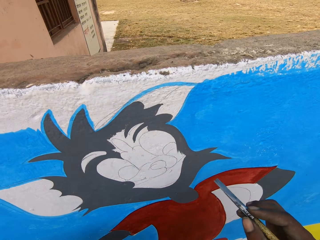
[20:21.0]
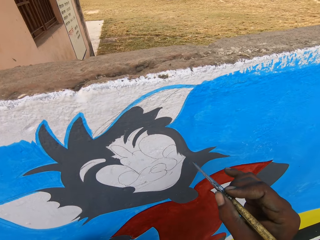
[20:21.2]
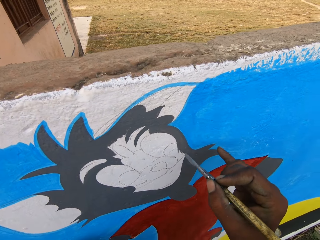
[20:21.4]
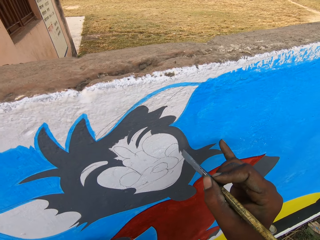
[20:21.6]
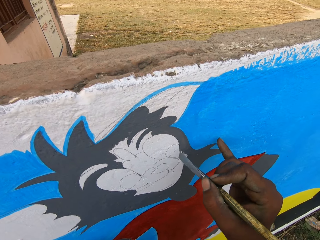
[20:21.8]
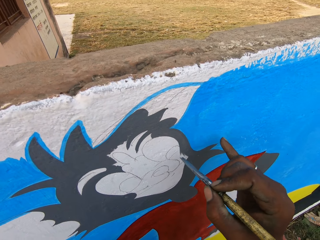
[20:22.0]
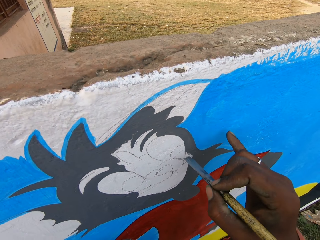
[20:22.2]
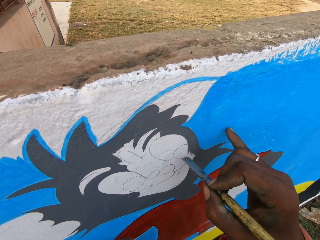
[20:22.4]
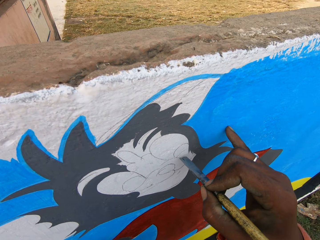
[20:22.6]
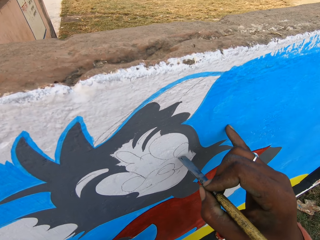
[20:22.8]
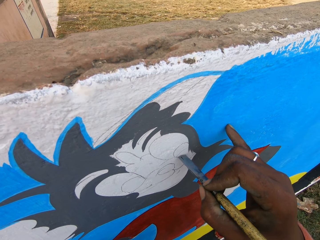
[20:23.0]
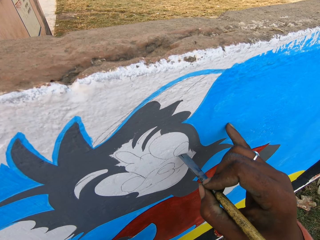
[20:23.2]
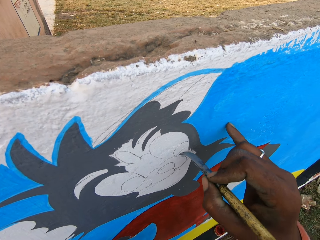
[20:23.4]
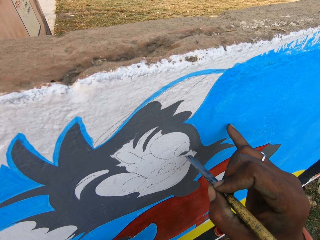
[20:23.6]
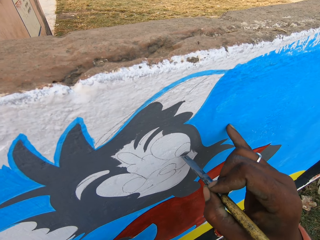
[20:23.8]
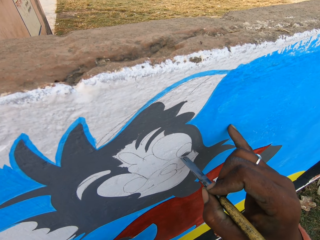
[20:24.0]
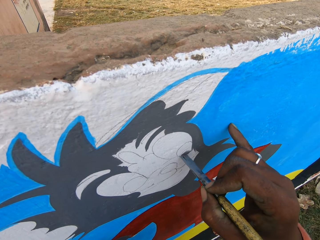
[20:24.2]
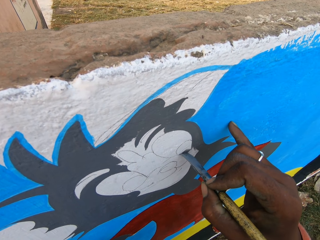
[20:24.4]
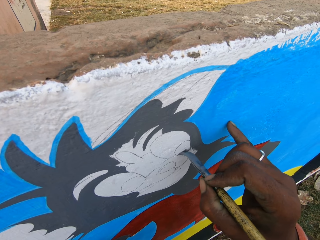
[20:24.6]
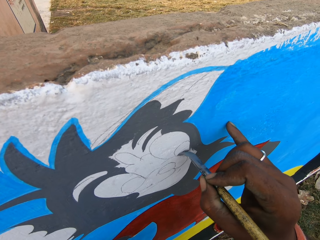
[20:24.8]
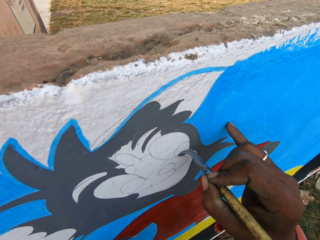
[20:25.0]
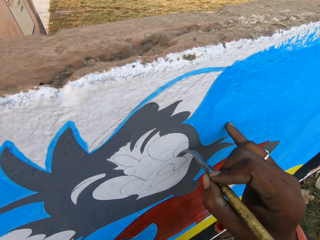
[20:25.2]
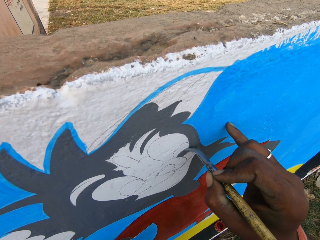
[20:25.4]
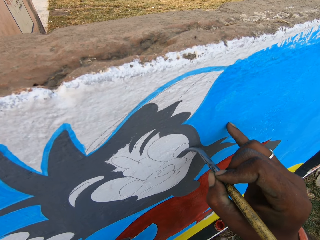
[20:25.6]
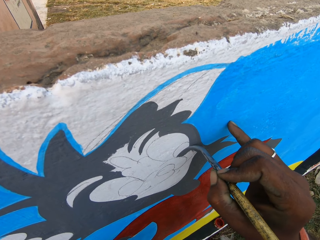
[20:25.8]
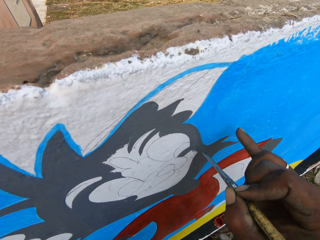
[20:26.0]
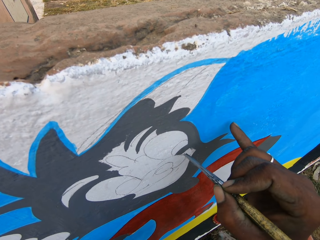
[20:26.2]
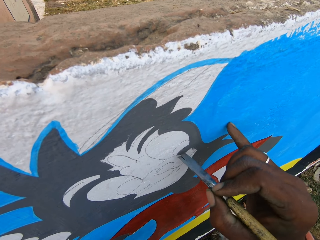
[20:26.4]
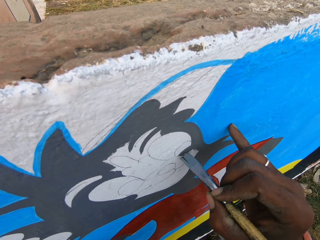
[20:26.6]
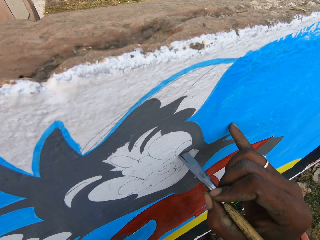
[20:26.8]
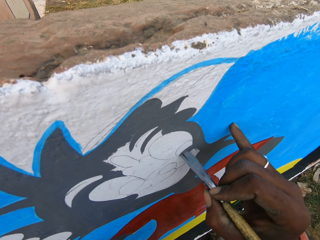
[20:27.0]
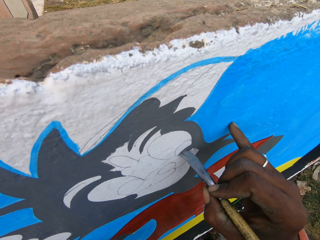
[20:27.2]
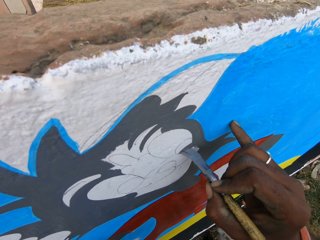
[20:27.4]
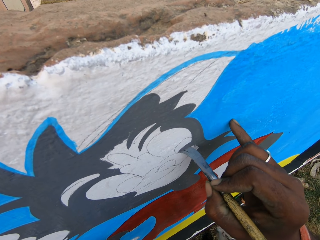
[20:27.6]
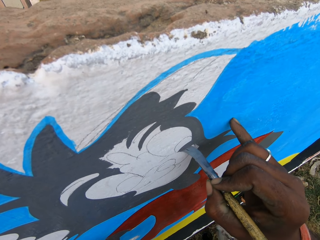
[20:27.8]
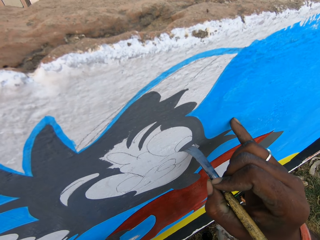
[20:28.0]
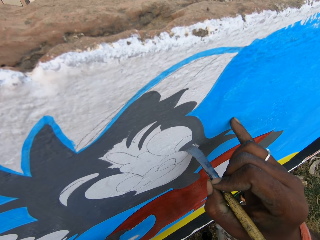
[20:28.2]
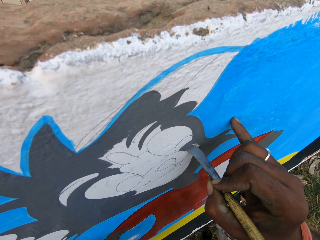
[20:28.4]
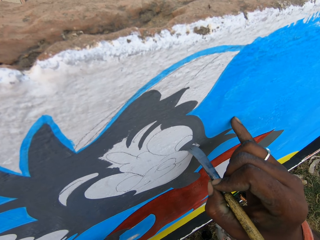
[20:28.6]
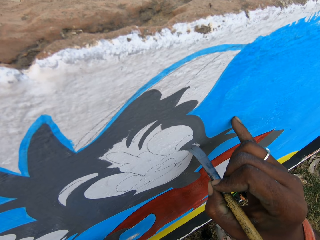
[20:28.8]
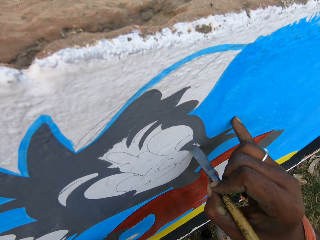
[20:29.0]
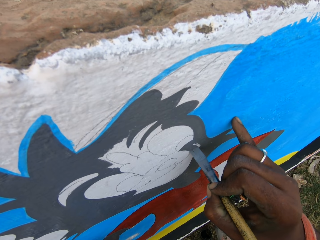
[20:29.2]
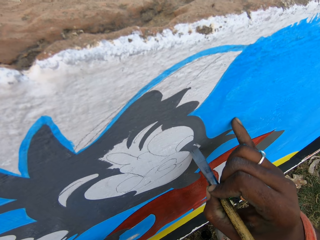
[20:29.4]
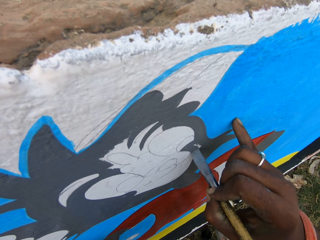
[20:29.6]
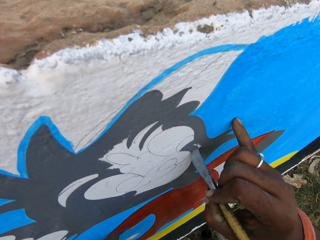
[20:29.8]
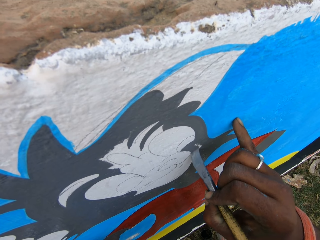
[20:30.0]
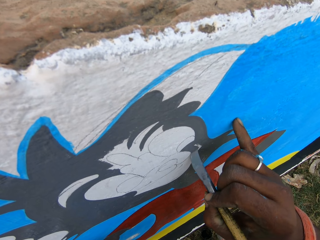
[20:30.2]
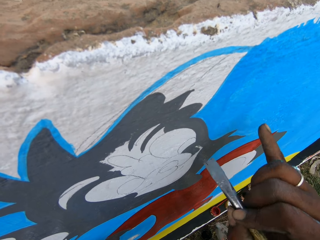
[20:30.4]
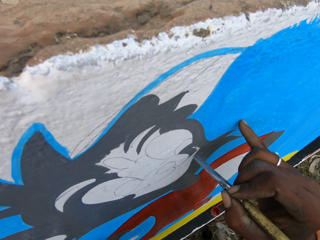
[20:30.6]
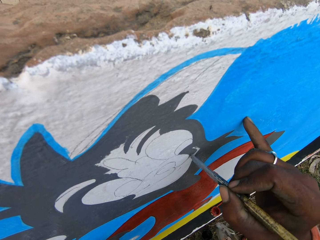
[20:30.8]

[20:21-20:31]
The camera wearer paints the wall with the paint brush in his right hand.

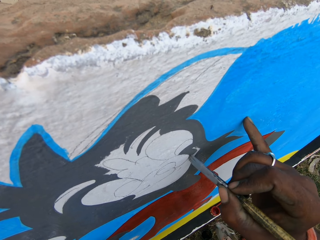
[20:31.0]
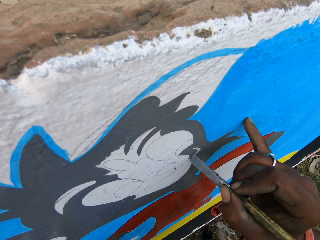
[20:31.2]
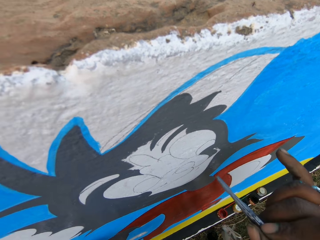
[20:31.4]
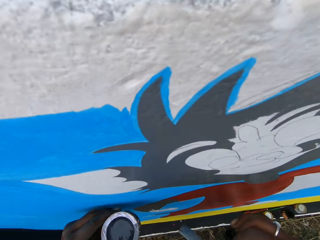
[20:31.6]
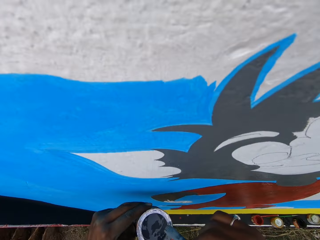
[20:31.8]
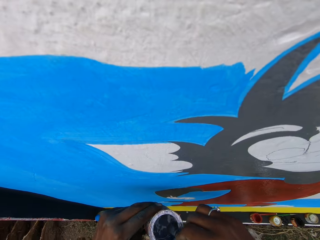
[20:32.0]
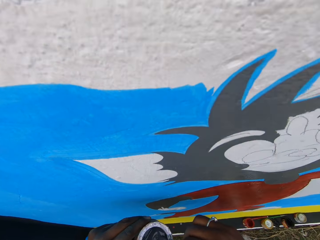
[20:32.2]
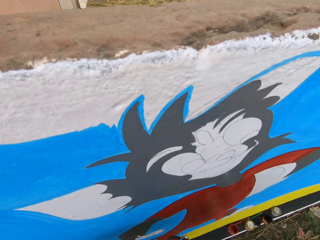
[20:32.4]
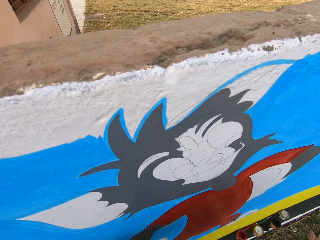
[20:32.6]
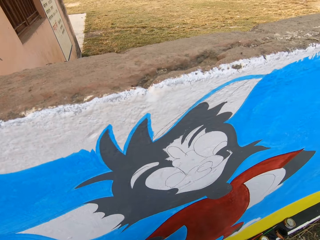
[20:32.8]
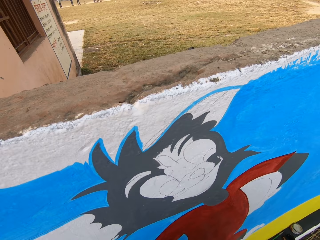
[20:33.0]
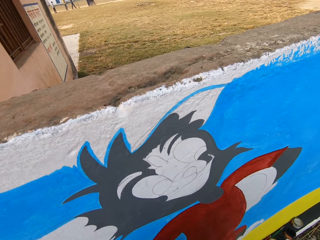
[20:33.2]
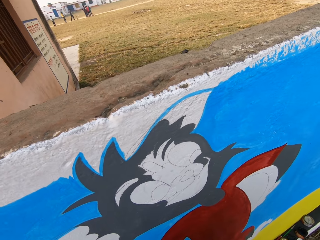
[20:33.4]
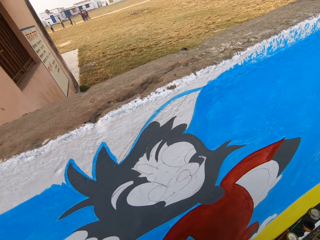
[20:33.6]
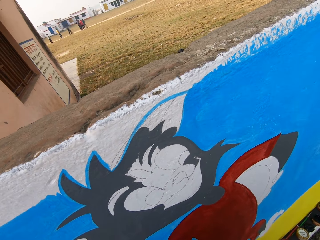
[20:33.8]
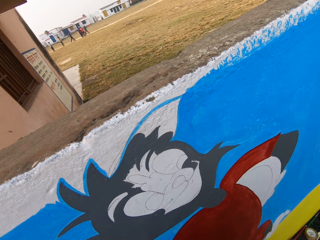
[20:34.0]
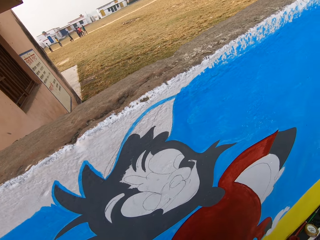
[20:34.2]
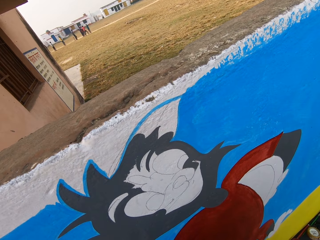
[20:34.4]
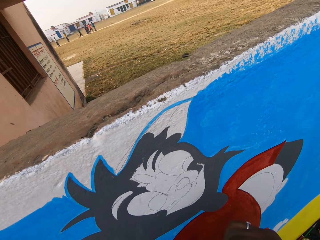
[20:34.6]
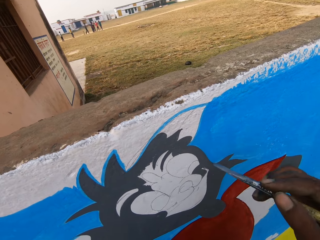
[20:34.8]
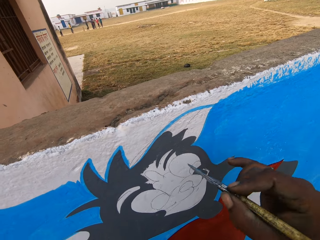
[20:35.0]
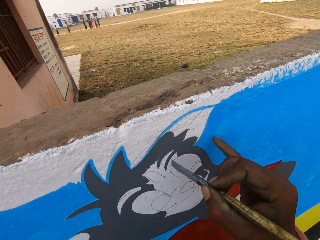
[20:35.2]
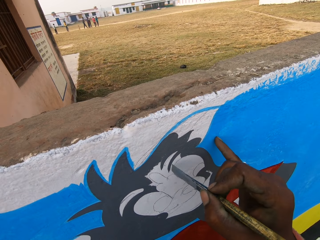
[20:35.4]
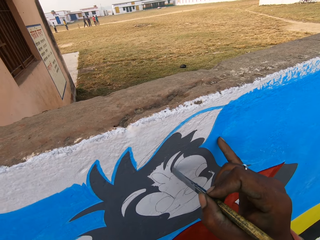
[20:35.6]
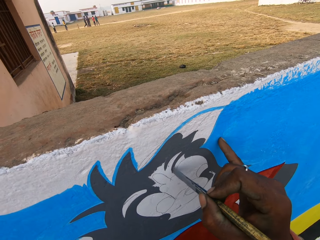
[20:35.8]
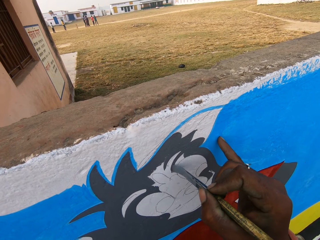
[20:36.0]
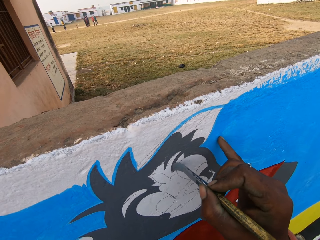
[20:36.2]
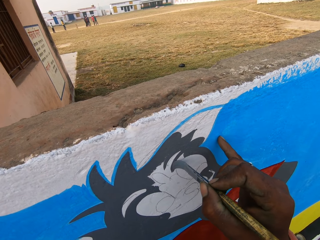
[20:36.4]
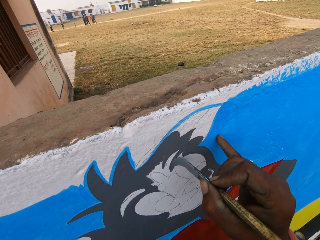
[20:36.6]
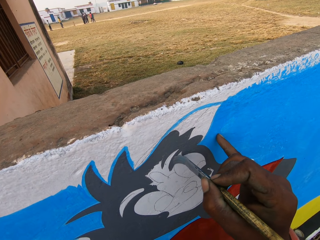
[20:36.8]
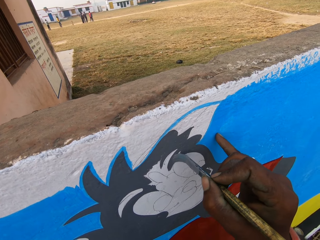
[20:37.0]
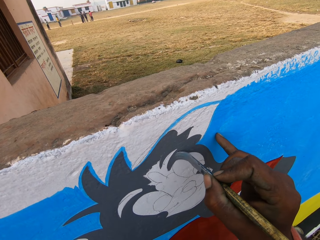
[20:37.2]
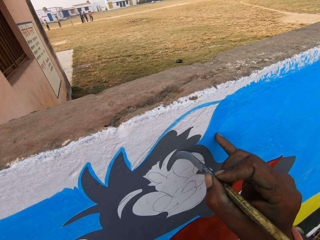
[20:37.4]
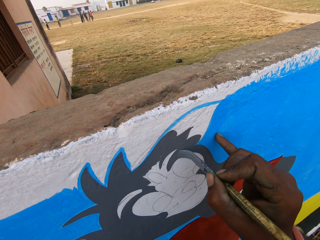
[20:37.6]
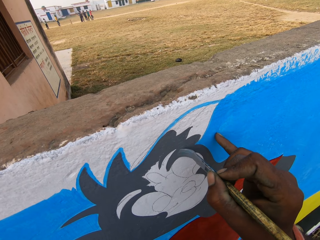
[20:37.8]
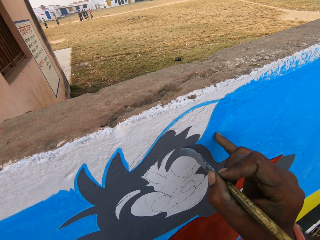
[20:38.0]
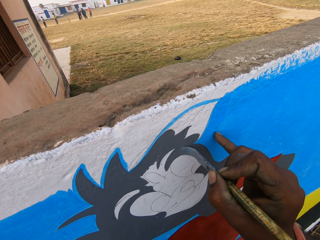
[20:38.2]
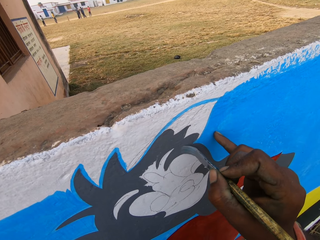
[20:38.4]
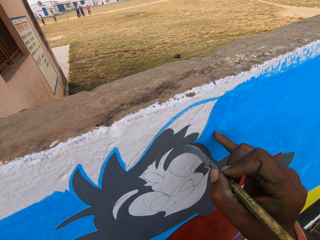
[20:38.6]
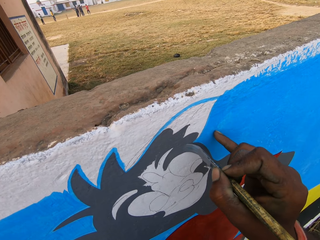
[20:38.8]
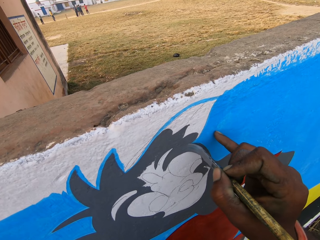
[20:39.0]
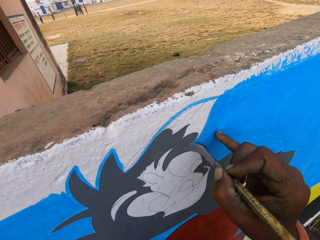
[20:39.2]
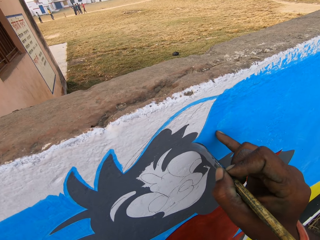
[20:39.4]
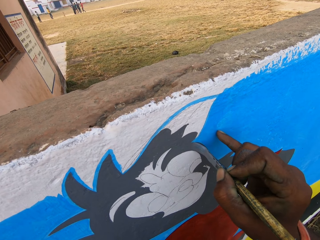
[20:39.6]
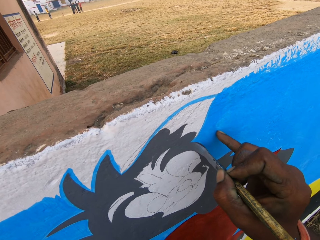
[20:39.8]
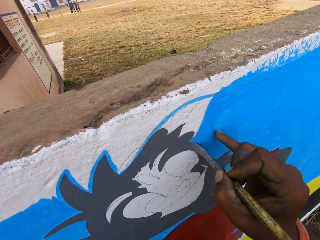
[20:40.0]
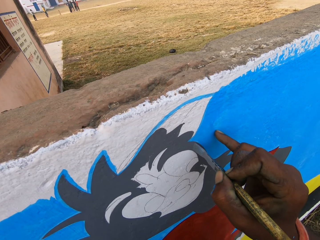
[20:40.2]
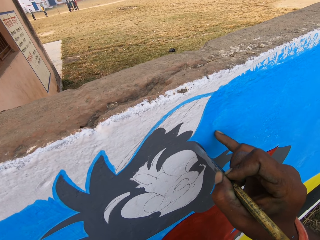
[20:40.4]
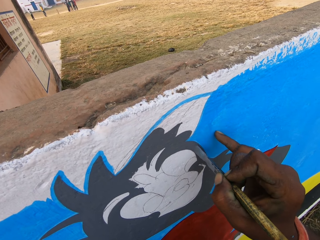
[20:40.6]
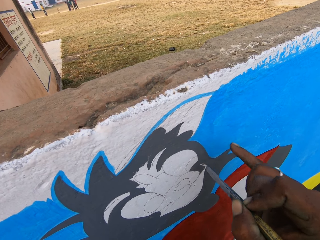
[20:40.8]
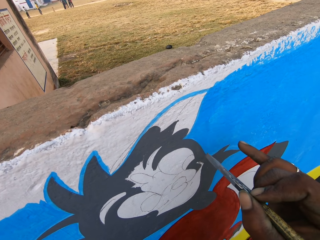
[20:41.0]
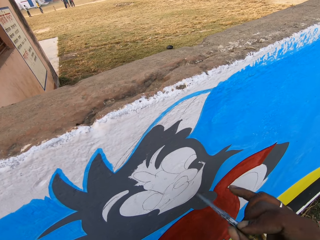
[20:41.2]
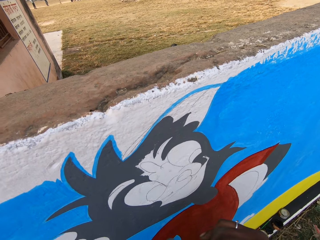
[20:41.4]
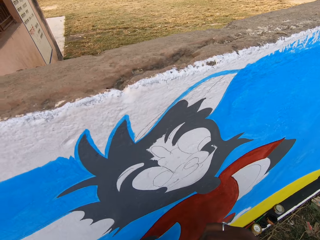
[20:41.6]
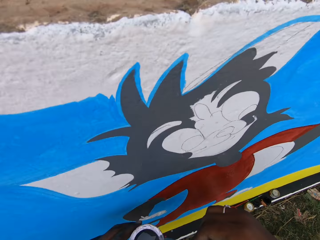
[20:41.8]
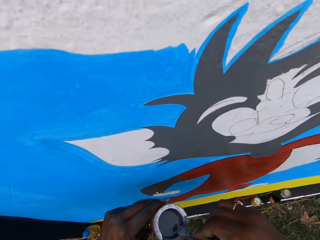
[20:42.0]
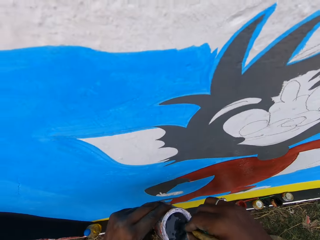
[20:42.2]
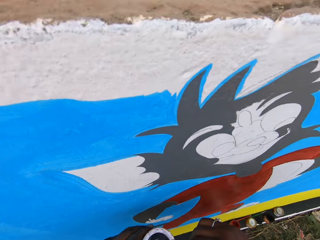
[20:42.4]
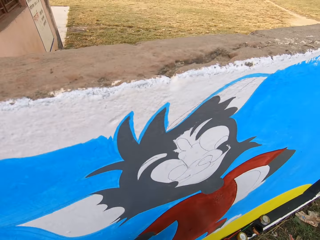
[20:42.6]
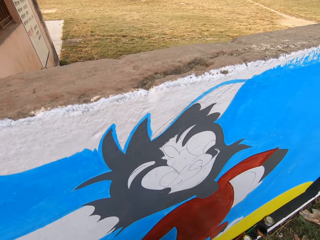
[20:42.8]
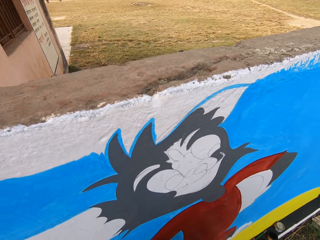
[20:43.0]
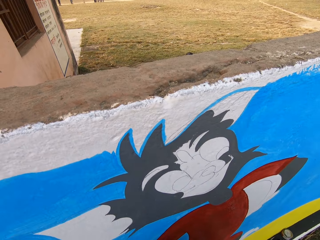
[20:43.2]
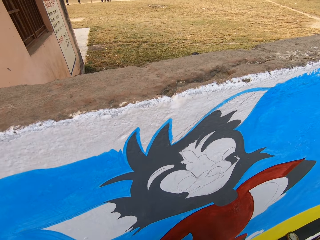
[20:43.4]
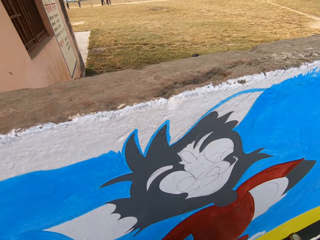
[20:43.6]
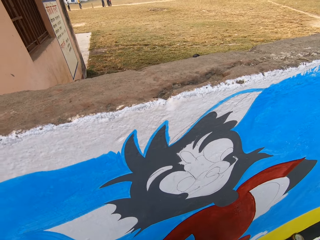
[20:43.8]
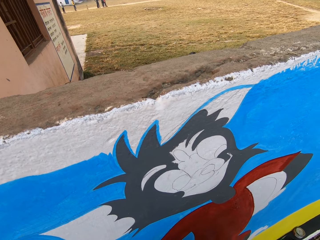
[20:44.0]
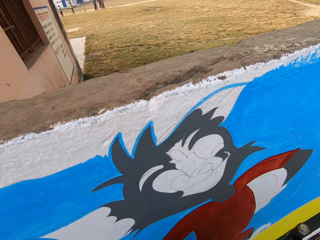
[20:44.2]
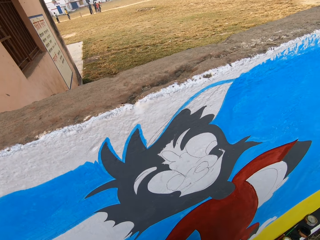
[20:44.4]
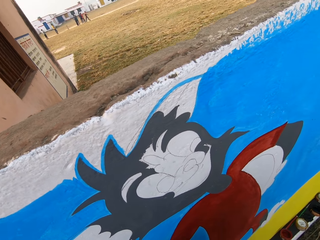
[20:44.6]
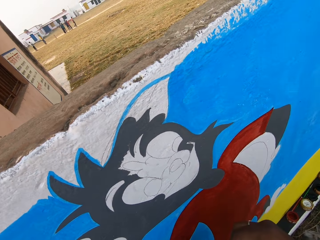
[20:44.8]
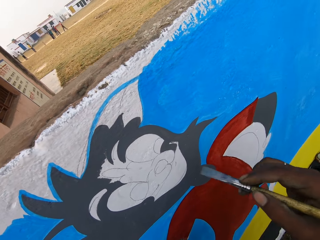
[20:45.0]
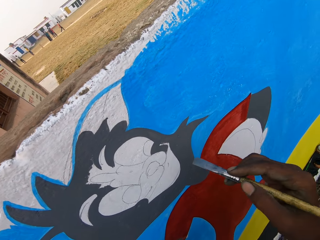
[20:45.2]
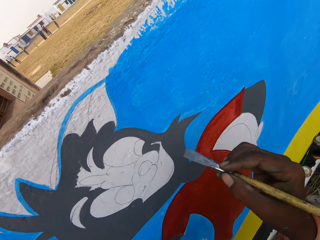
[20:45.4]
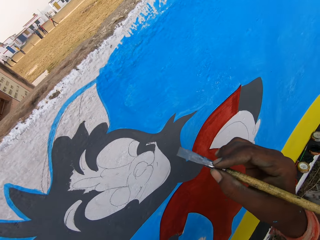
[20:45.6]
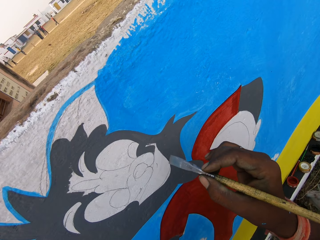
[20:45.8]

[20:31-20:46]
The camera wearer dips the brush into the can of paint in his left hand. He paints the wall with the paint brush in his right hand. He dips the brush into the can of paint in his left hand.
